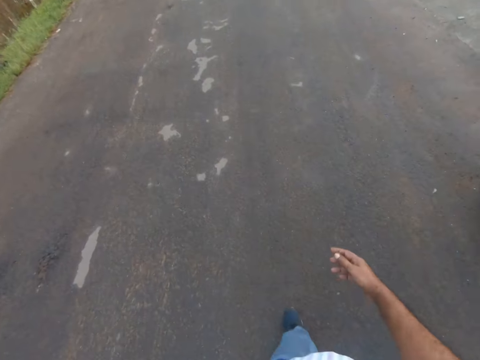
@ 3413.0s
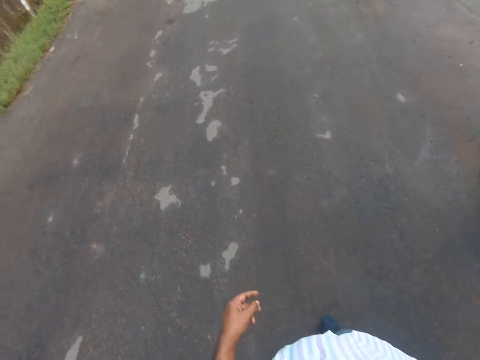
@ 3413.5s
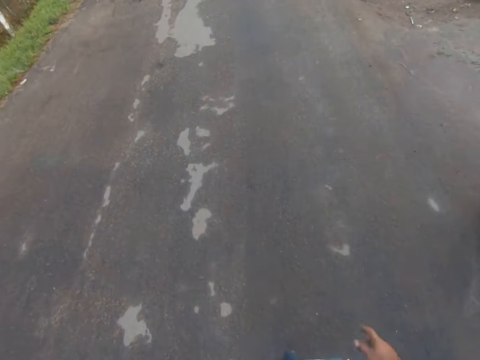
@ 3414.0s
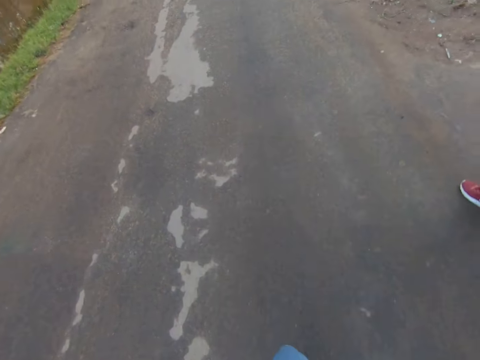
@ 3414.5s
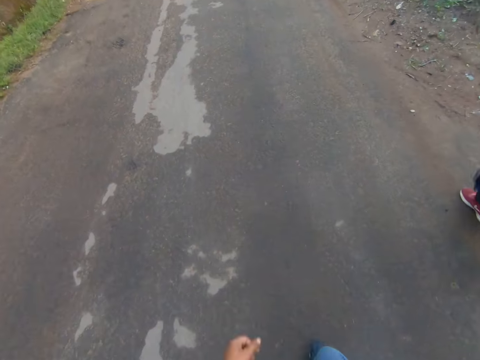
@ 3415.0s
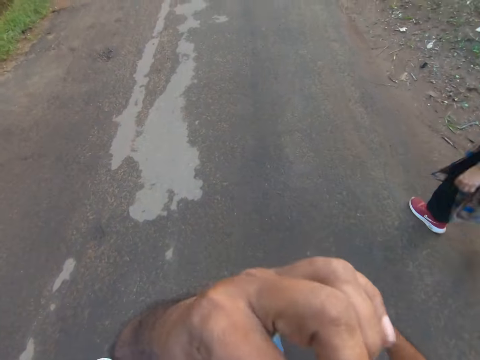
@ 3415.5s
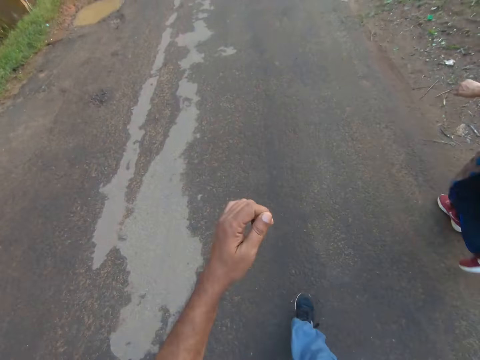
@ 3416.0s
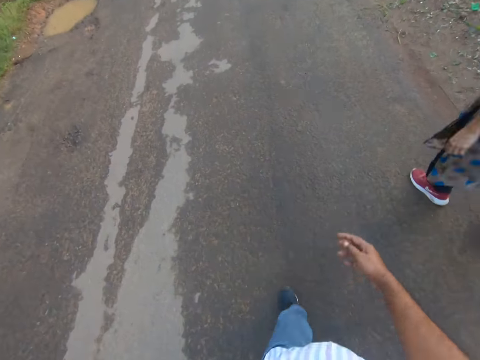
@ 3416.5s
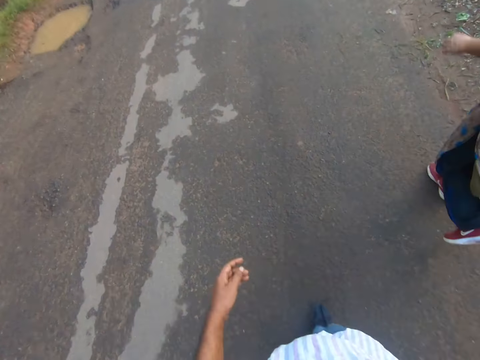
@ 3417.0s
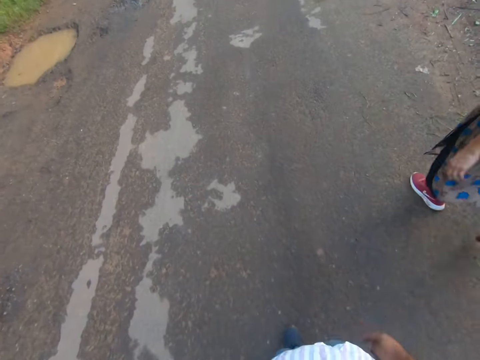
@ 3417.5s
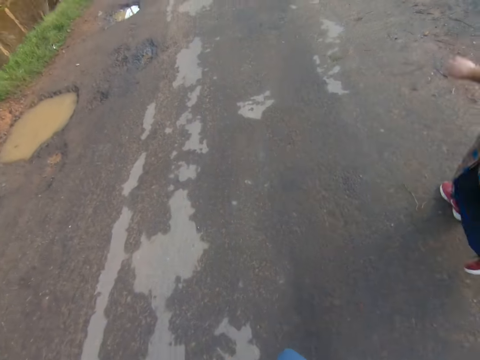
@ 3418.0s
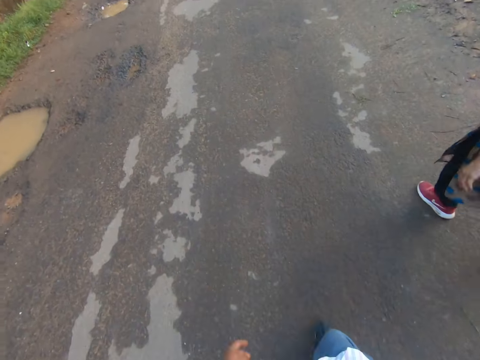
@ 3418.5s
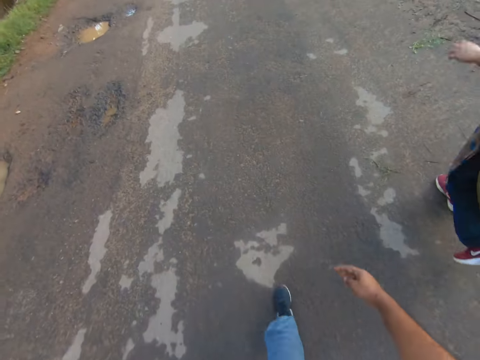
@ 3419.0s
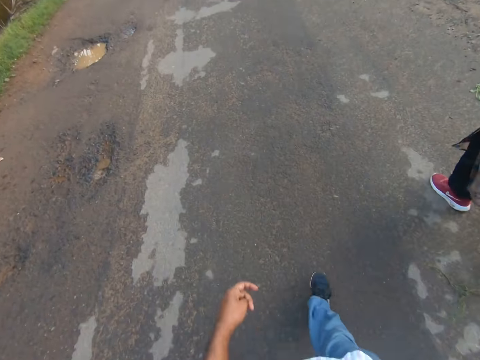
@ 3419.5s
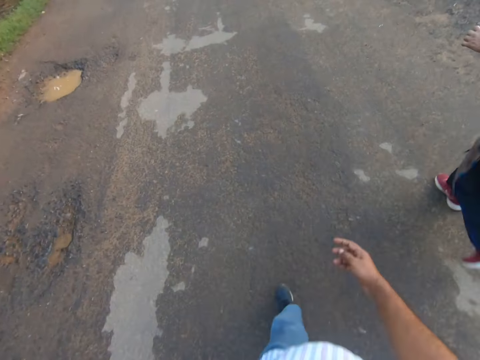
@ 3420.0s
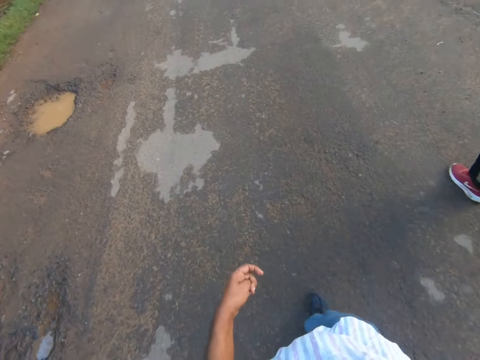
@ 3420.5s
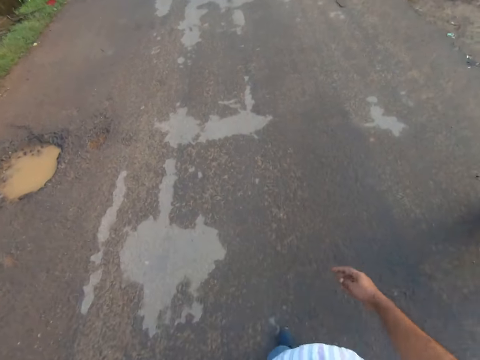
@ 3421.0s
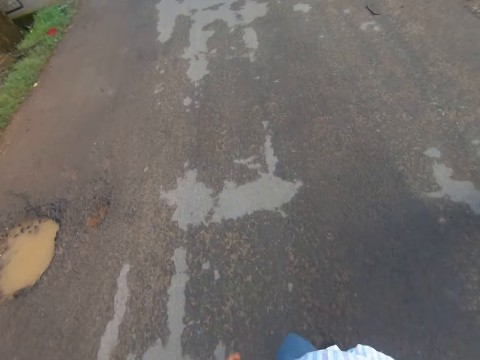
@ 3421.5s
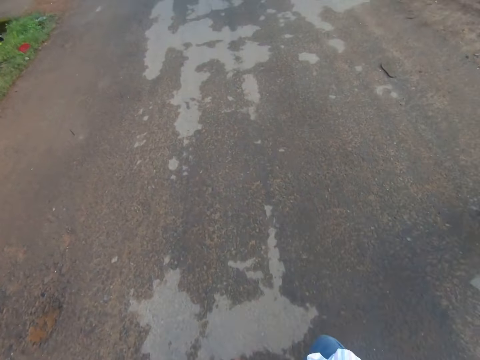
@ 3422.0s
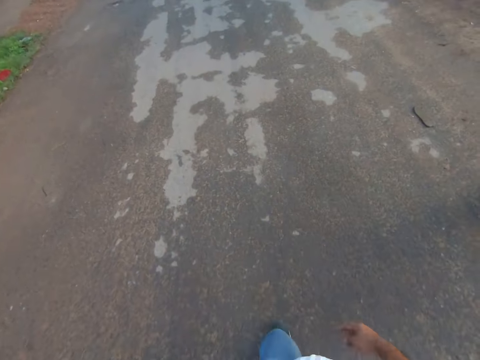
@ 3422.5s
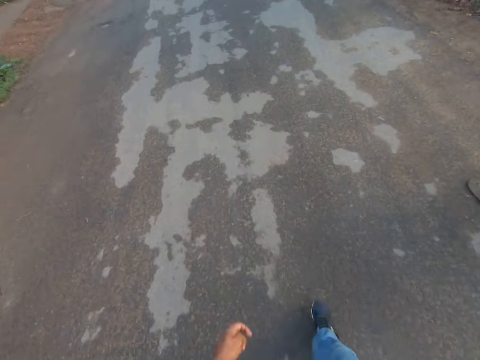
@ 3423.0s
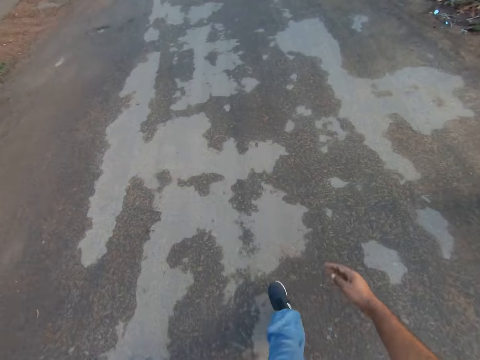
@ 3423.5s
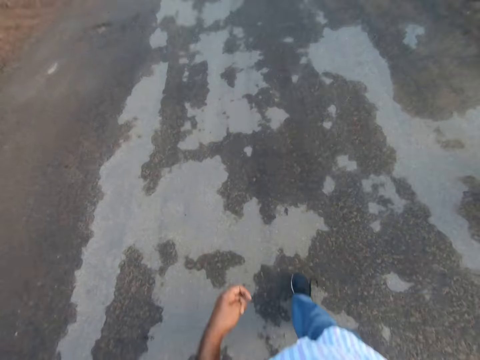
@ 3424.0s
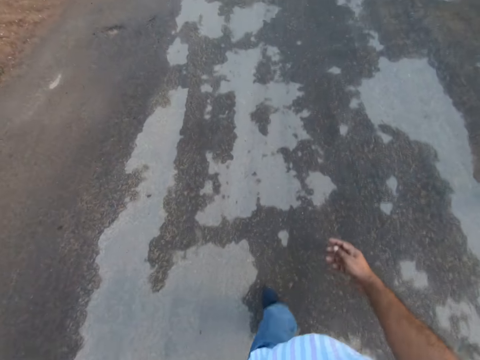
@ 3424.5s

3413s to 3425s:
The camera wearer raises his left hand to his face. He wipes his nose with his hand. He drops his left hand.

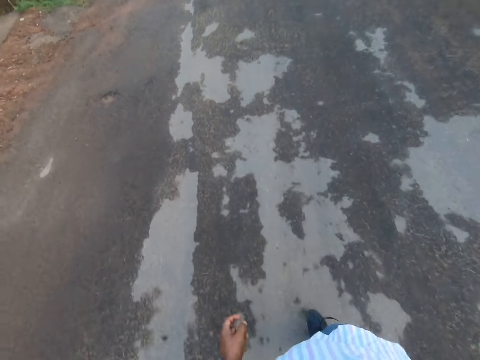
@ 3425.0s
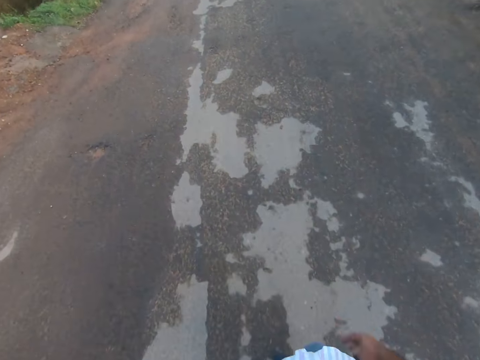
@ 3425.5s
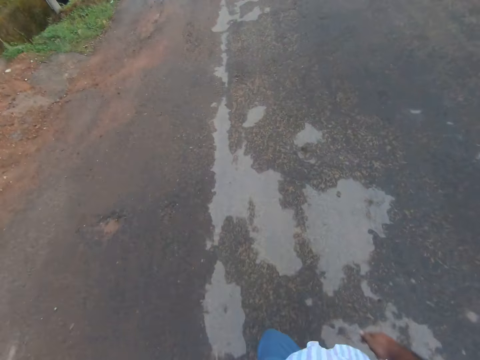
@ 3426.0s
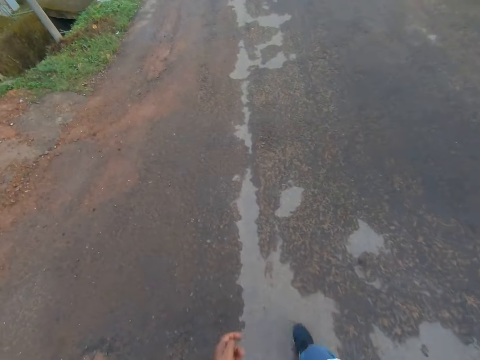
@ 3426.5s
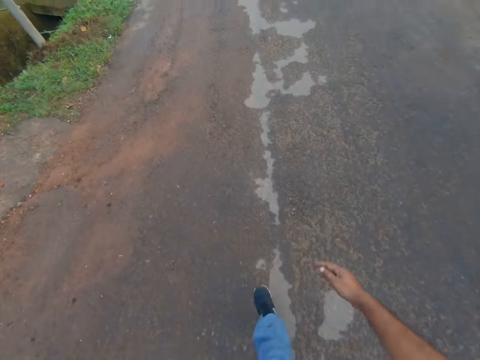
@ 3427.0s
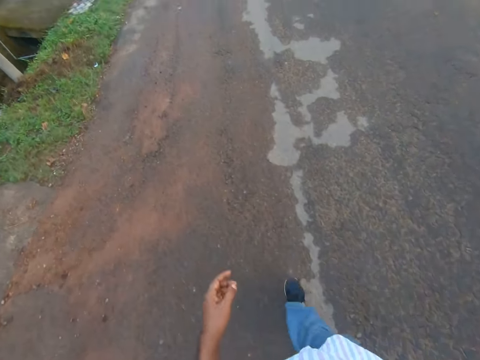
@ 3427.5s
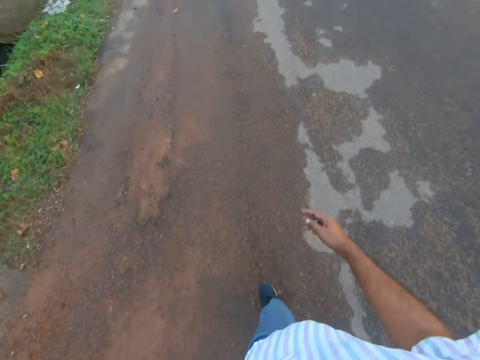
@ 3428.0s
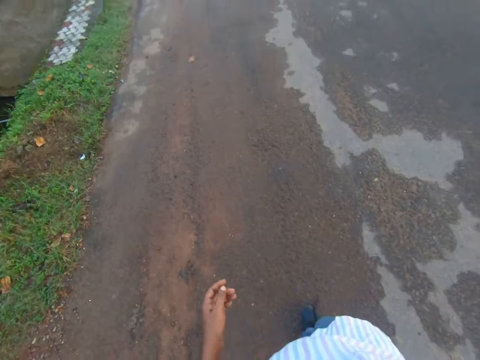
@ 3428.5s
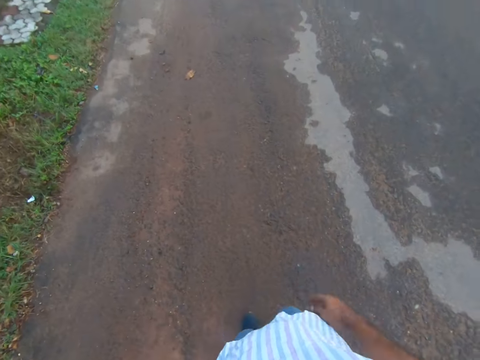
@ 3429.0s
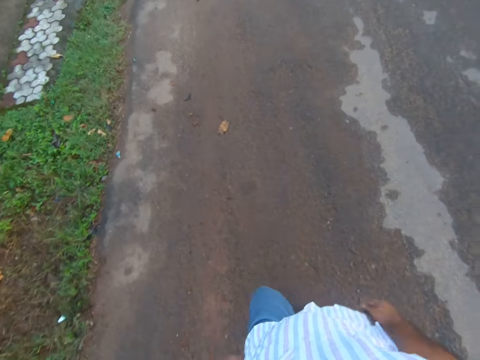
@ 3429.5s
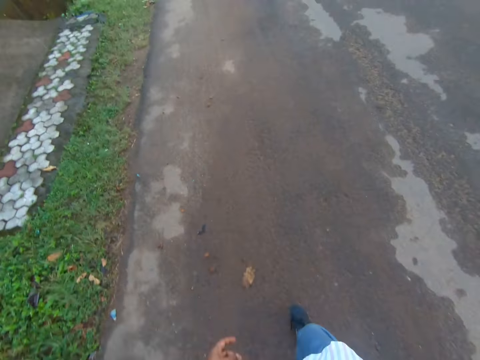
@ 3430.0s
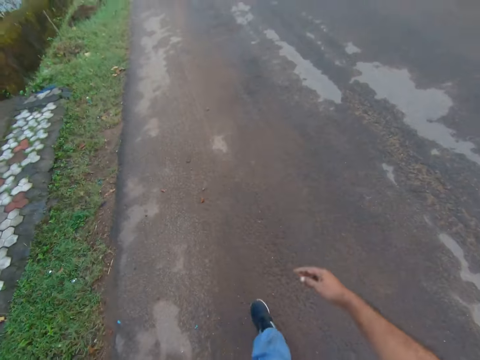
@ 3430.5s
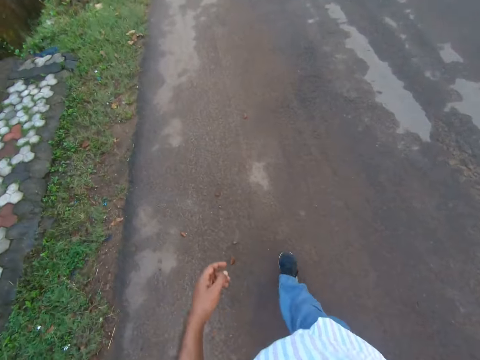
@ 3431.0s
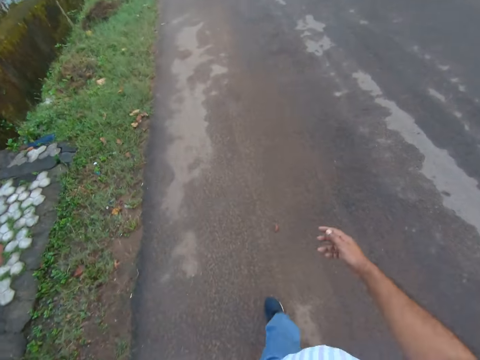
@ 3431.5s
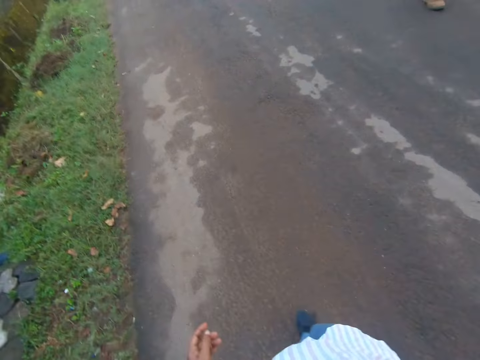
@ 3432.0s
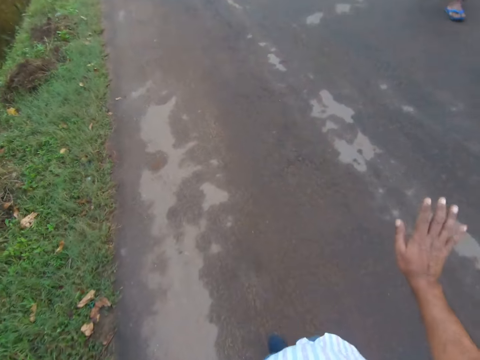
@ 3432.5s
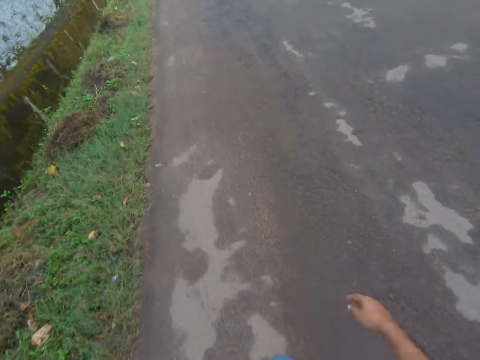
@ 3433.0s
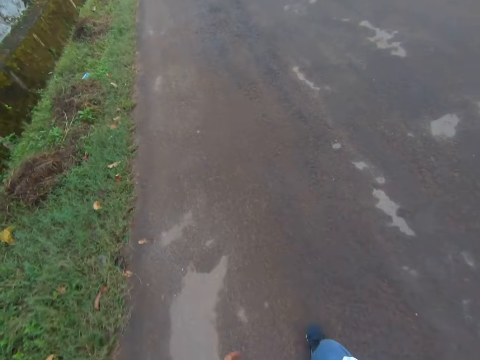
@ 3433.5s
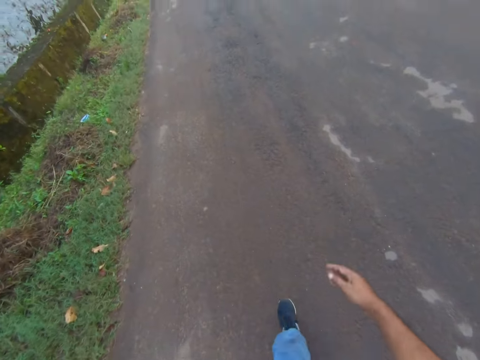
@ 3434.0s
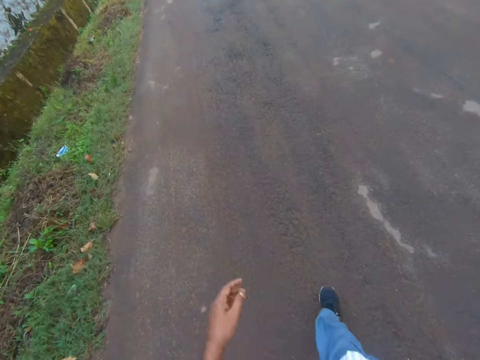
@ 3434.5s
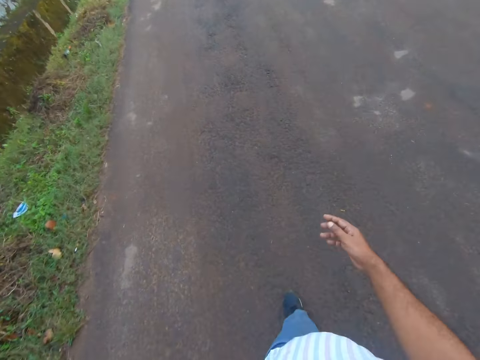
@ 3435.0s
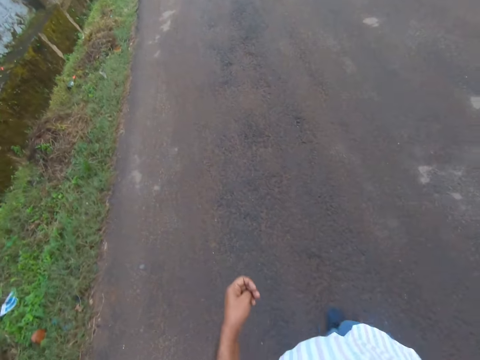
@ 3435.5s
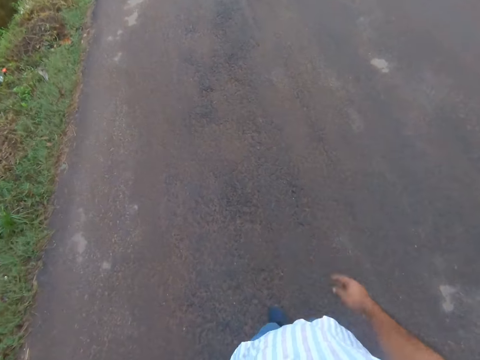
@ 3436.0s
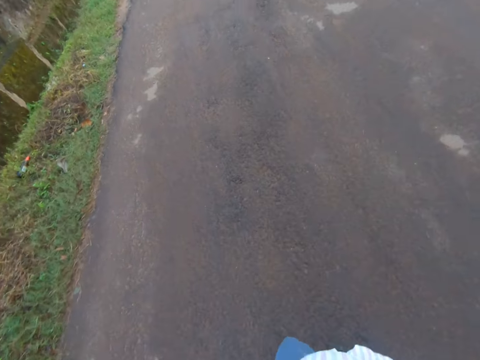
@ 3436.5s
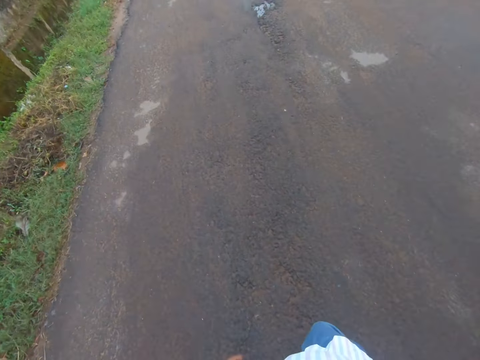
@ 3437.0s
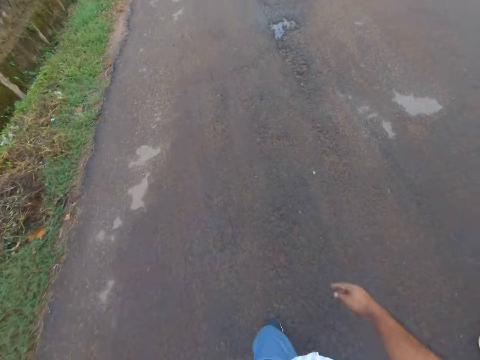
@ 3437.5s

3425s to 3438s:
The camera wearer waves his right hand at a man and another woman. The man and the woman walk past the camera wearer and the first woman.

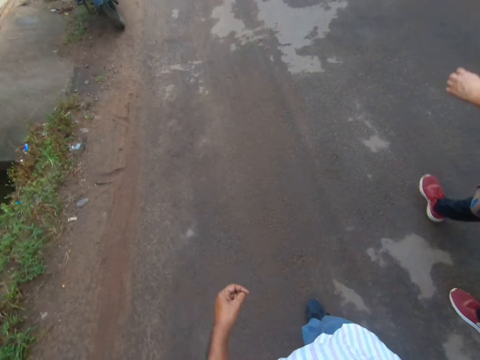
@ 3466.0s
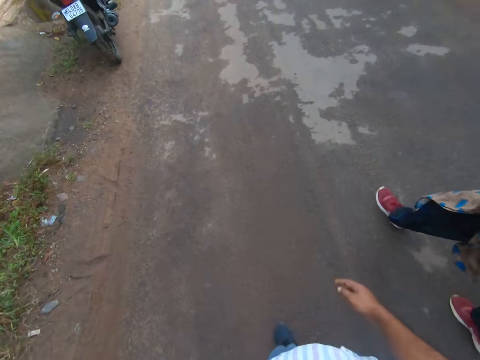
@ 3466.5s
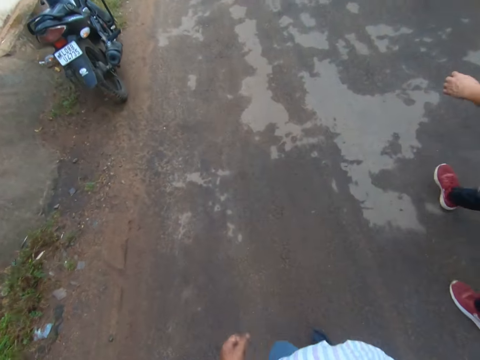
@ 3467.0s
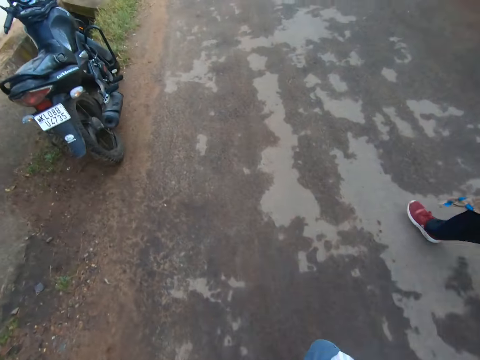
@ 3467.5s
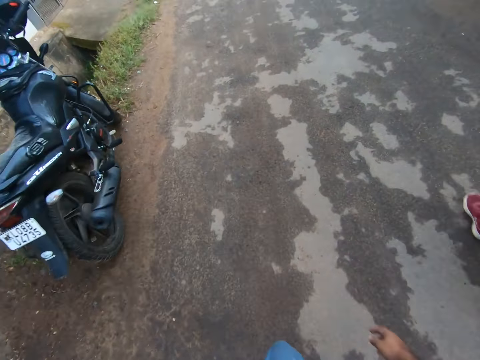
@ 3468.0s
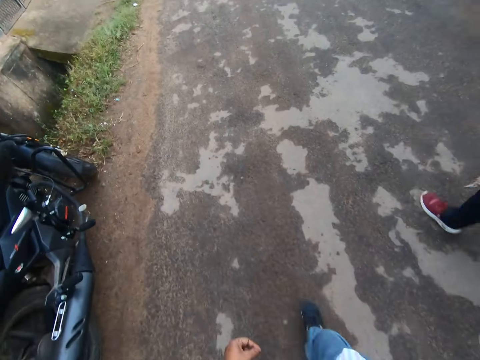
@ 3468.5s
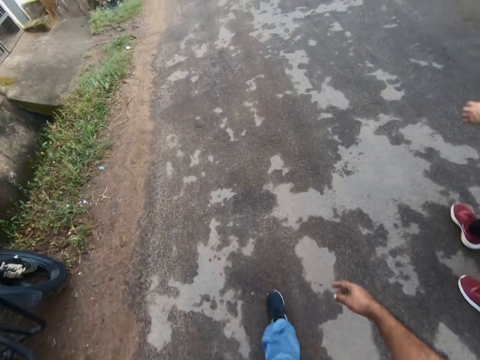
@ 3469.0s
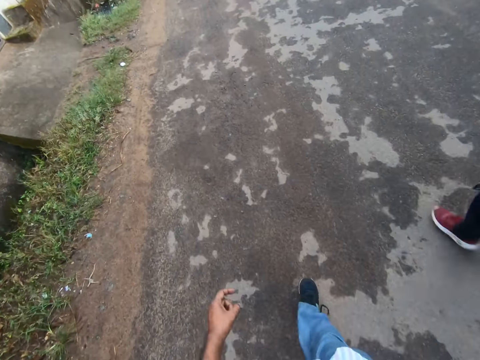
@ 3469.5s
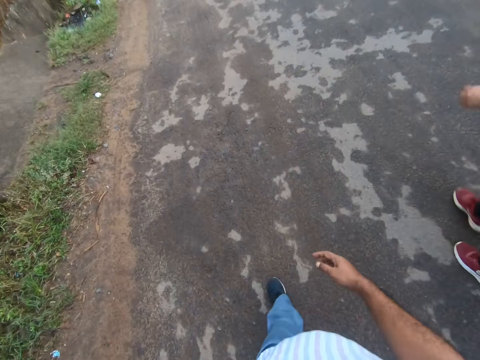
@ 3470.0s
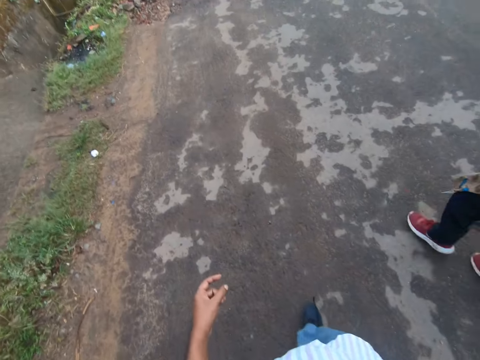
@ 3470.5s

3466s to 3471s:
The camera wearer and the woman walk past a motorcycle.
